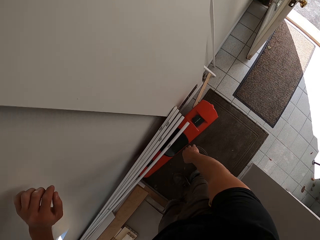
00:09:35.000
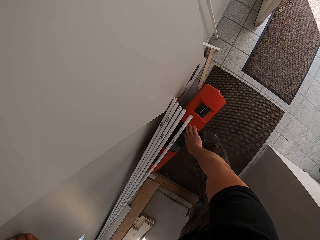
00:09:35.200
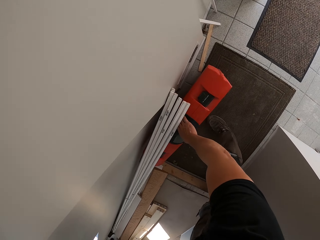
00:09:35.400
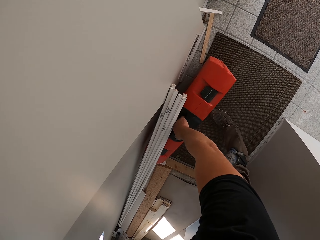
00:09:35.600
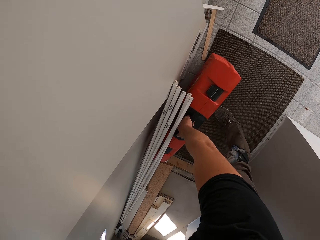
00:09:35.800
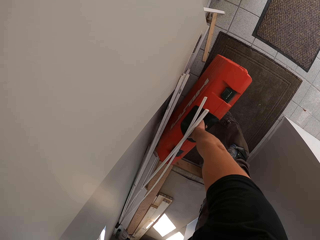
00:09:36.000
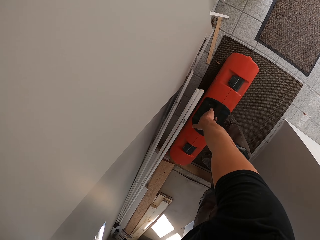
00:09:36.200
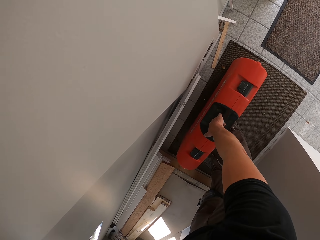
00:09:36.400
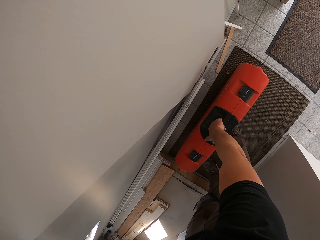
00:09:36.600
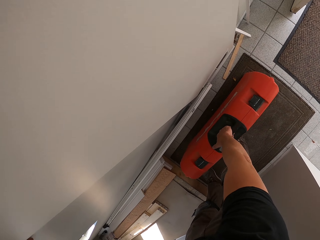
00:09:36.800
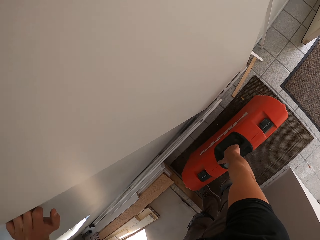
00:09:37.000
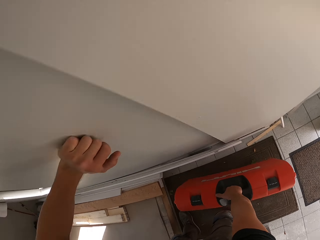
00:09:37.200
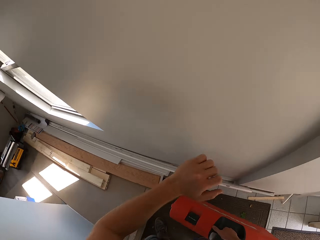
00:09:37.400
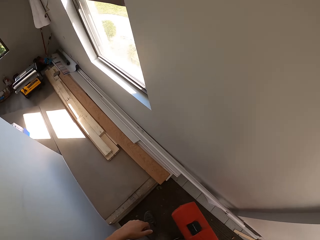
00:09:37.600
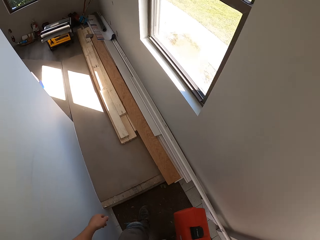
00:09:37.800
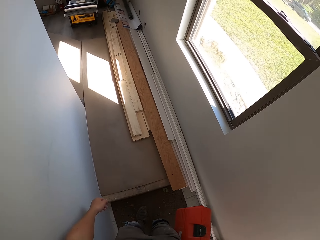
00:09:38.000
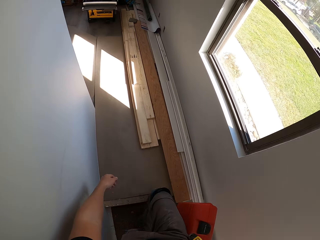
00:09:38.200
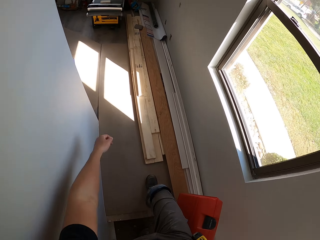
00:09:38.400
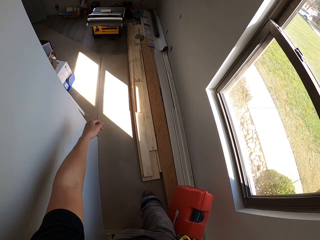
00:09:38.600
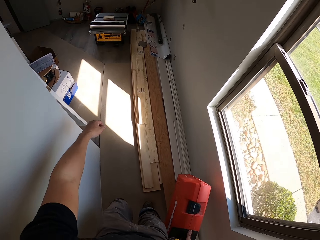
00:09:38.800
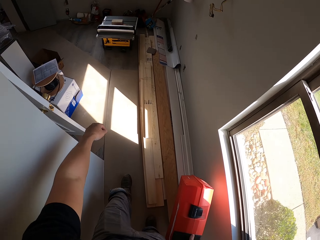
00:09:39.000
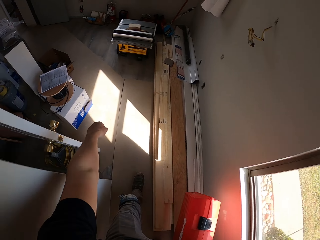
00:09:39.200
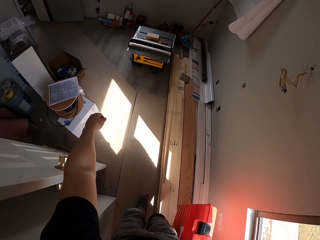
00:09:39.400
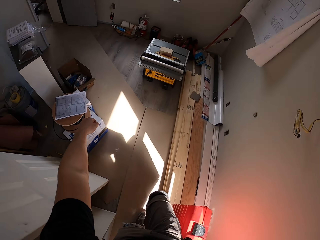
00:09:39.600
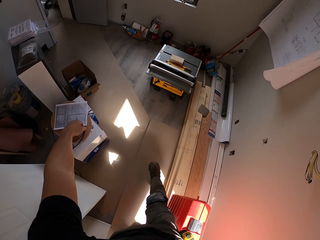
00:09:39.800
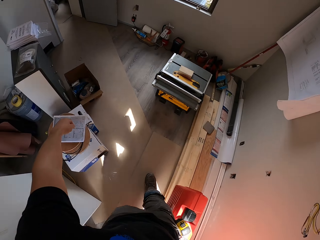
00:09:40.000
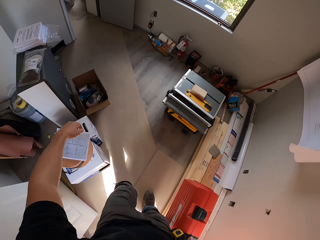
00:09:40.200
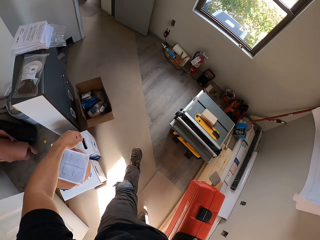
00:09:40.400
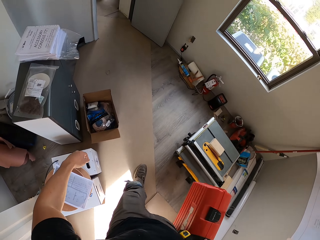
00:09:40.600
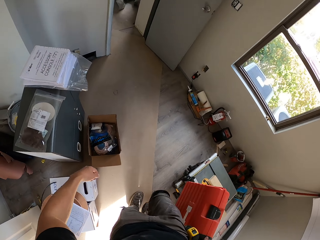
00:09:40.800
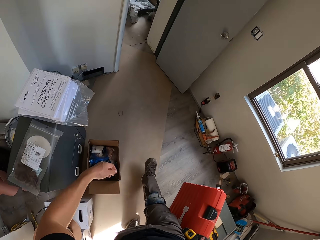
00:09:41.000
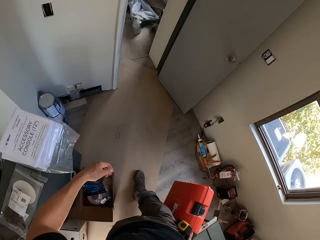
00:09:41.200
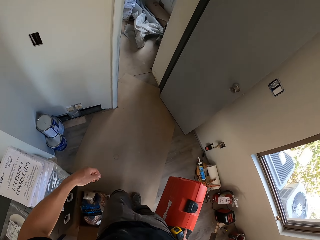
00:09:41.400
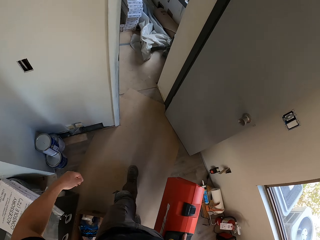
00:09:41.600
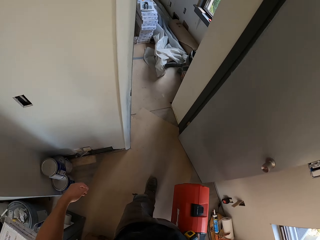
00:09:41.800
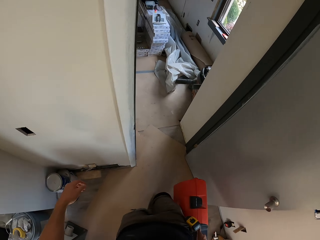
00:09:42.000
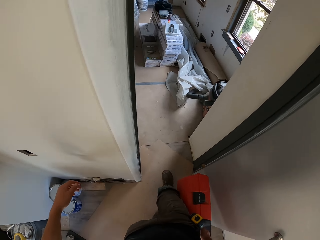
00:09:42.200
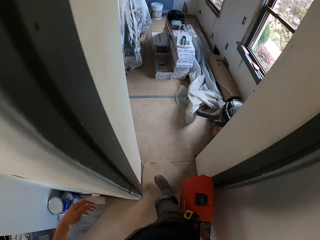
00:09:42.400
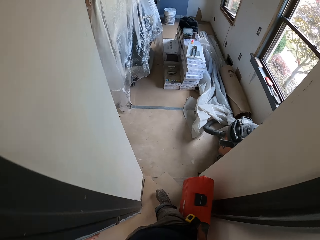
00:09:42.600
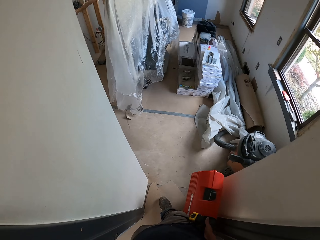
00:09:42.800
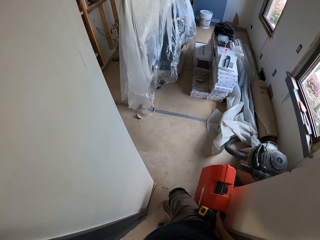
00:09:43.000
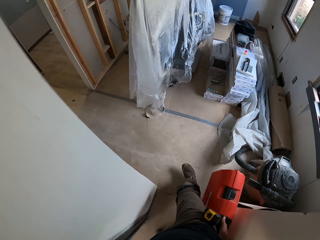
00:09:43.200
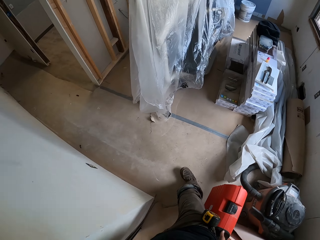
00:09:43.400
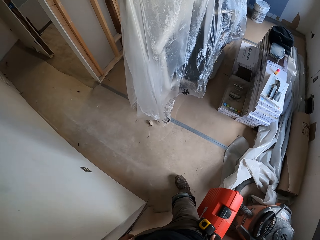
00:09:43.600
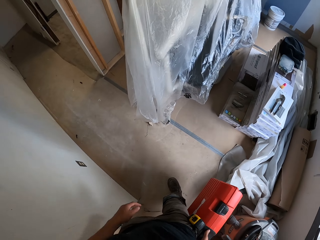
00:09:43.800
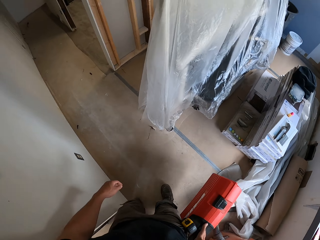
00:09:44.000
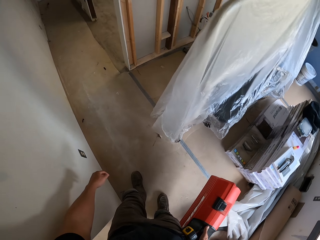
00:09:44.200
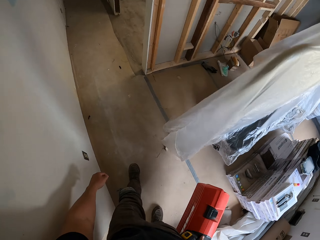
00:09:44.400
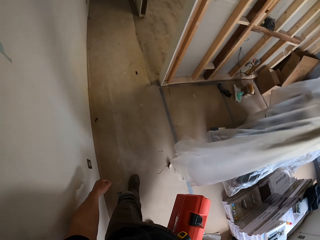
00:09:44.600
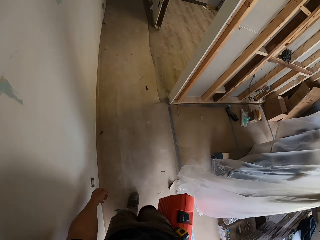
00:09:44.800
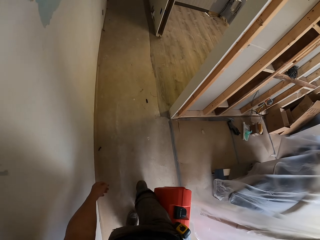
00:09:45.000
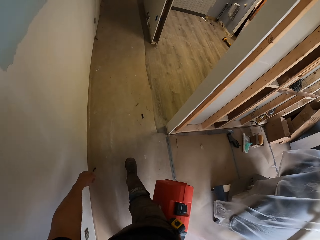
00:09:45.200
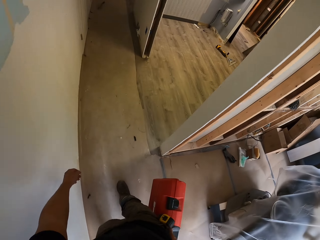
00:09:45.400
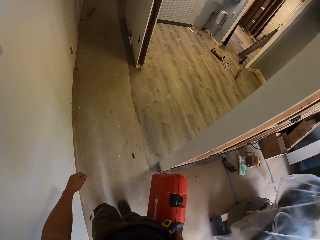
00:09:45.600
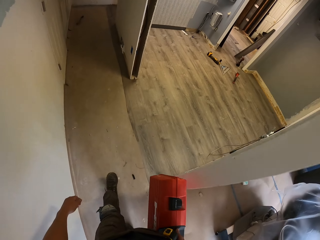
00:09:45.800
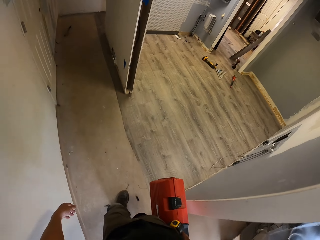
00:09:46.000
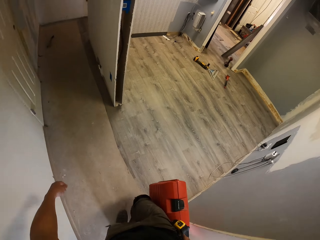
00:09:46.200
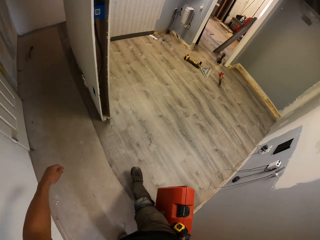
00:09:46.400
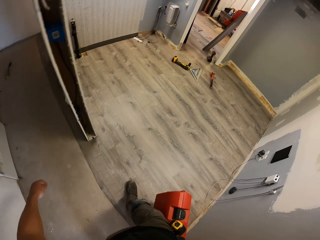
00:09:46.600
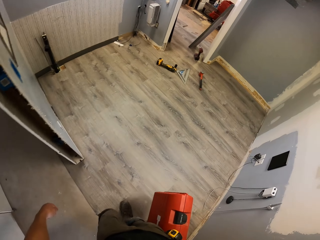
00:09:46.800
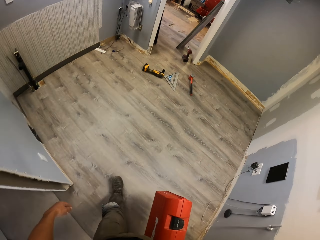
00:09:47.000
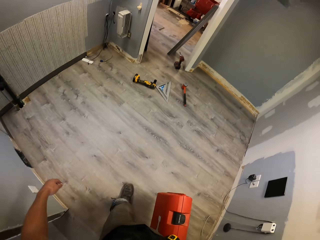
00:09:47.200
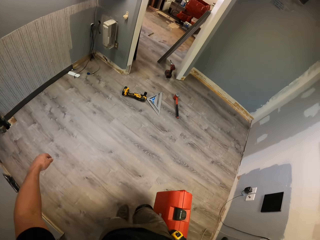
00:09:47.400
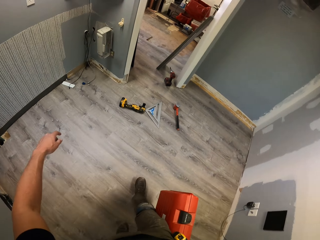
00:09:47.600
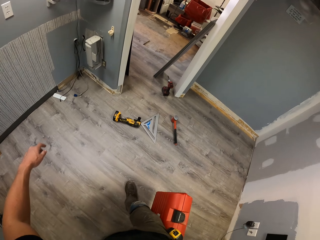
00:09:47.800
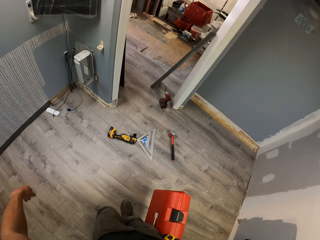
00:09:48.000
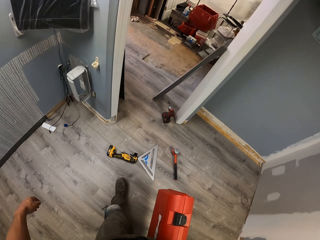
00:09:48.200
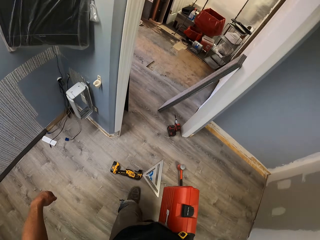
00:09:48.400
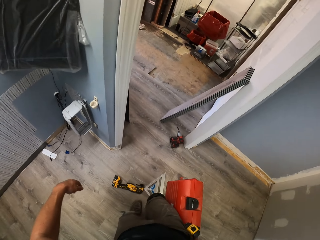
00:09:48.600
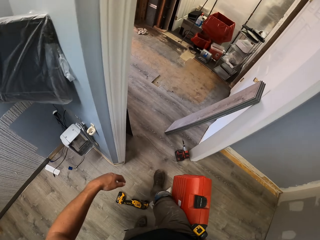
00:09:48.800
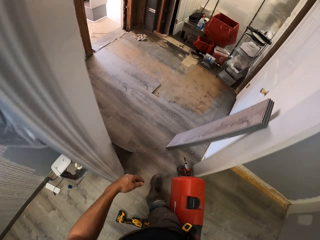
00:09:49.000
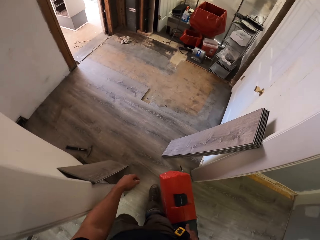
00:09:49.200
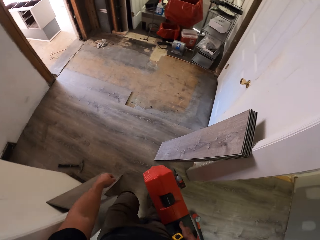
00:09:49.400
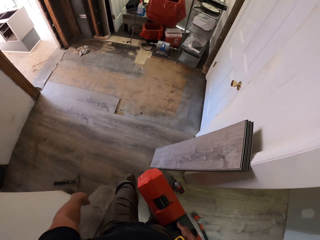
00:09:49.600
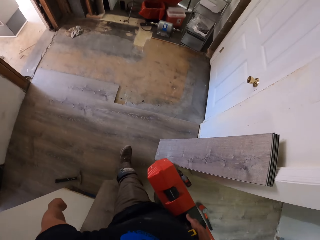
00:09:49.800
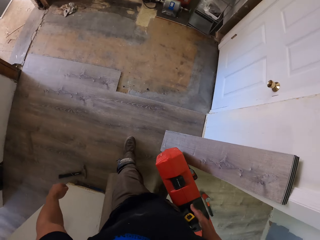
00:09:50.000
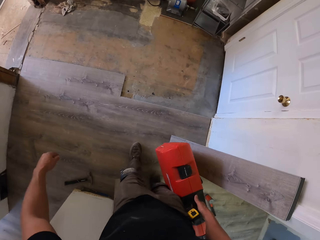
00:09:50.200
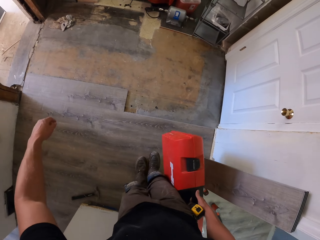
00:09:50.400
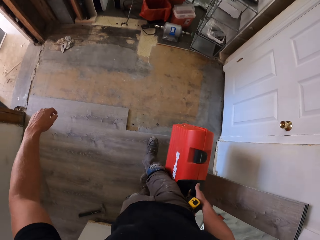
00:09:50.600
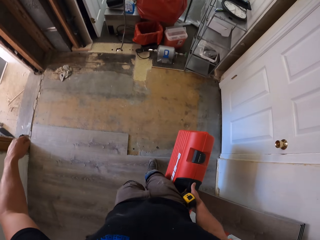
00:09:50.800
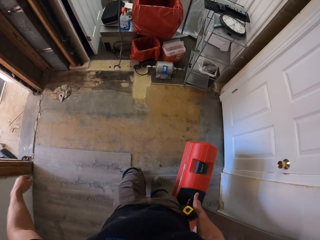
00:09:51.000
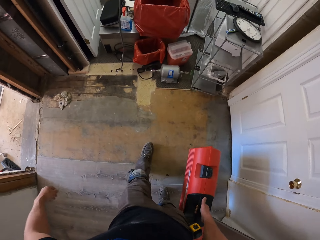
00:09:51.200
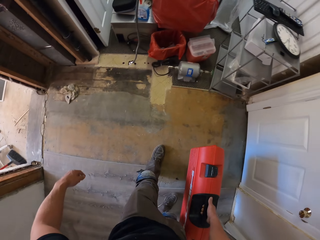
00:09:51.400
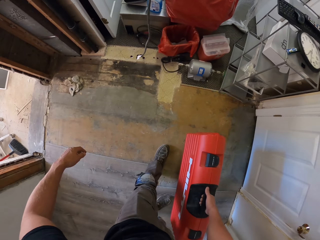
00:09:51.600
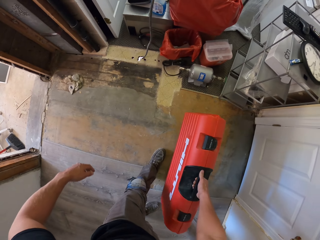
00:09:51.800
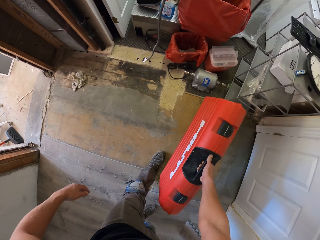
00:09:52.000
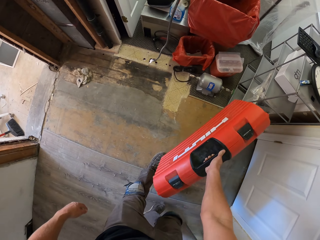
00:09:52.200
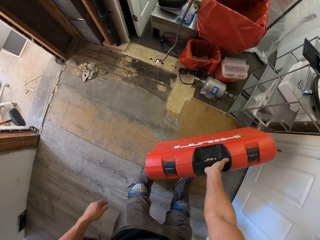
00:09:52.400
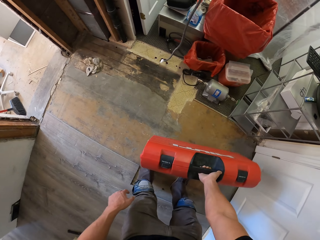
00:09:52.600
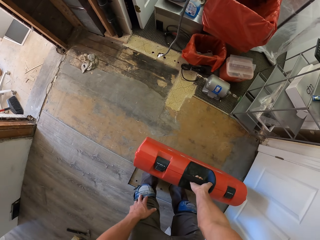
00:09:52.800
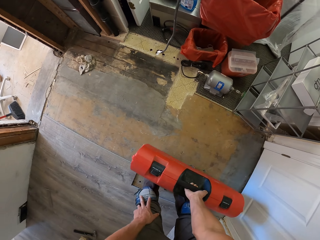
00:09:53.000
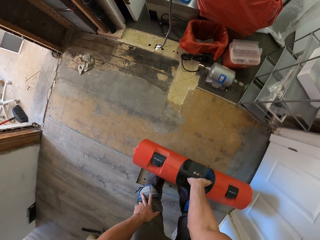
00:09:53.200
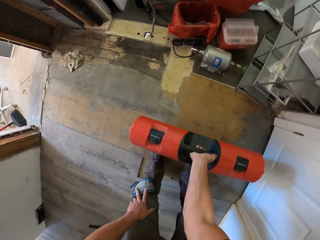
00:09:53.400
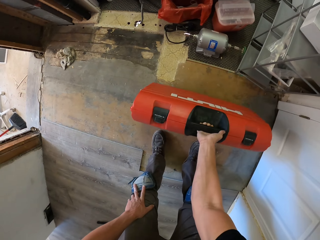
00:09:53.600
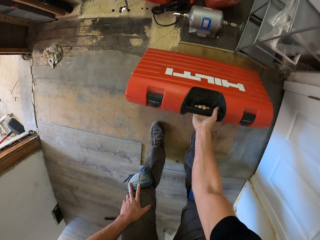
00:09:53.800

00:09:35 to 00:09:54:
The camera wearer takes the tool box. They walk in the house. They put the tool box down.

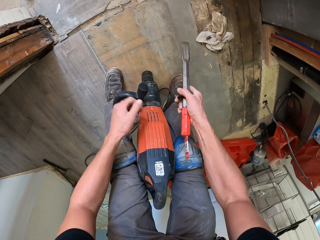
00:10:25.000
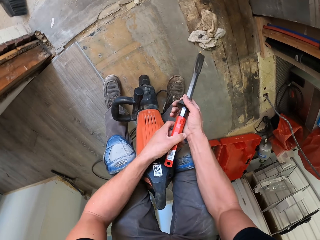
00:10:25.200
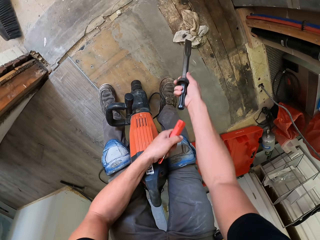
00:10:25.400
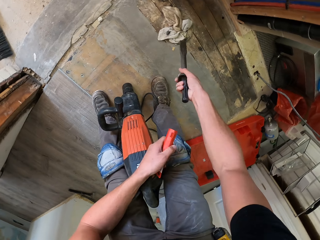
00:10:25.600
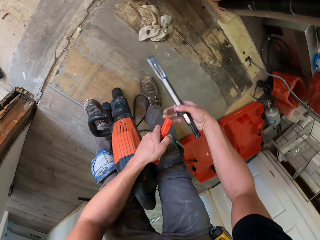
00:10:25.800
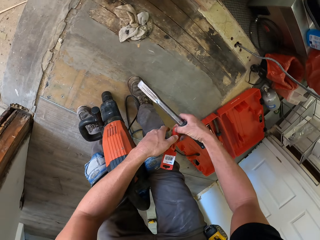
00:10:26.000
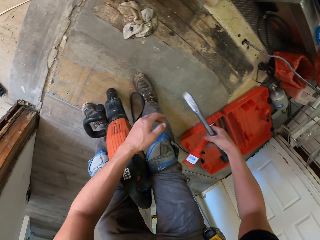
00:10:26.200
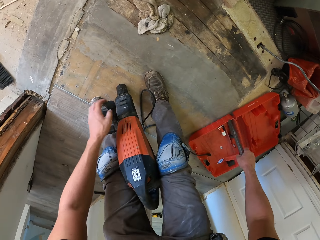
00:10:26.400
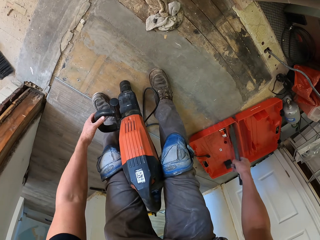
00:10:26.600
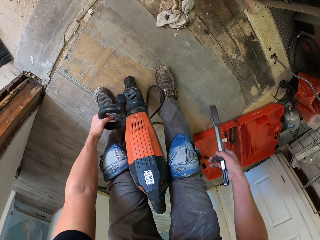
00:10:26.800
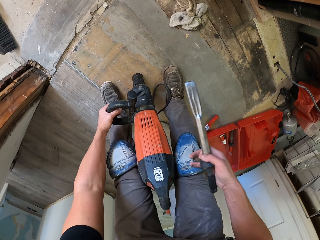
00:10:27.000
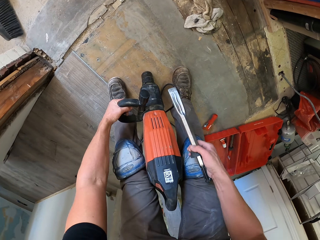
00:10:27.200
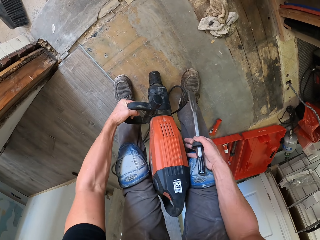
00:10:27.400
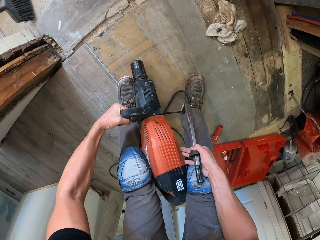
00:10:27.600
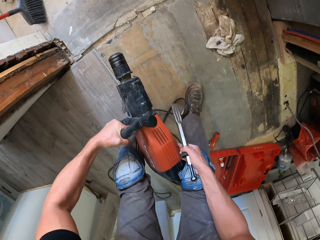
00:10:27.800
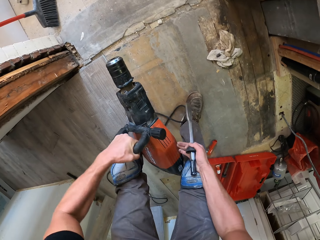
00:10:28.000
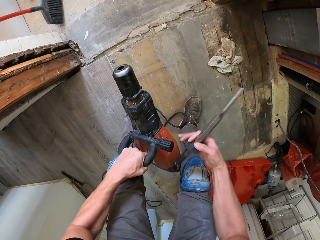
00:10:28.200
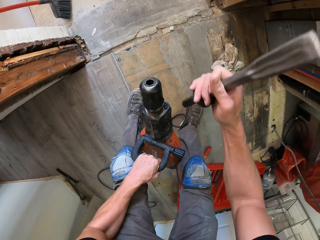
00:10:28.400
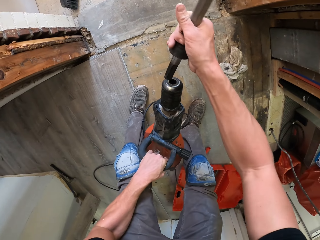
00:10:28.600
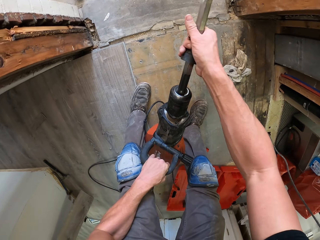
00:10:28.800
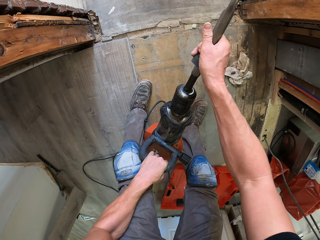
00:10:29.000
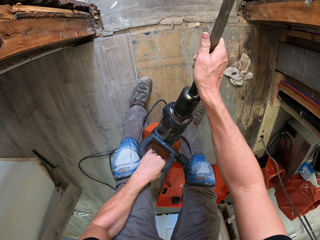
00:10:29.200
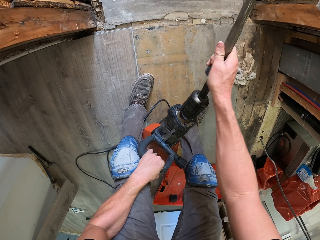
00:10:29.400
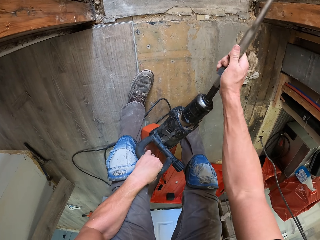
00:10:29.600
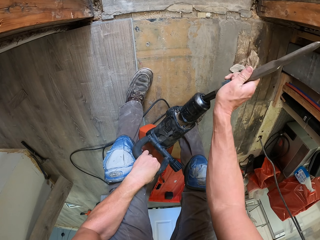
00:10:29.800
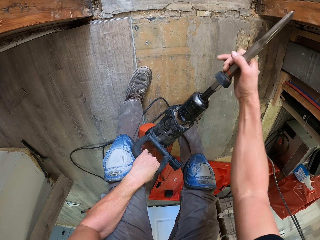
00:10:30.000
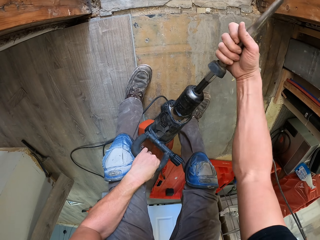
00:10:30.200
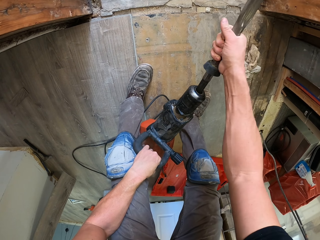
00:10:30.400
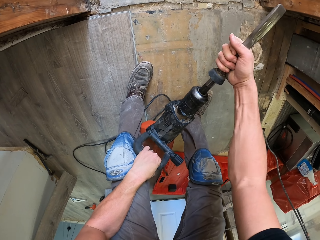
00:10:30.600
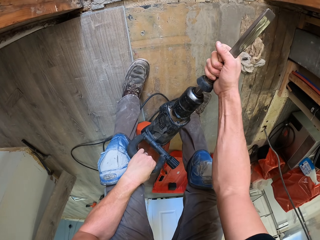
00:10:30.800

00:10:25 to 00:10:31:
The camera wearer dismantles the bit. They hold the demolition jackhammer. They join the bit on the demolition jackhammer.
